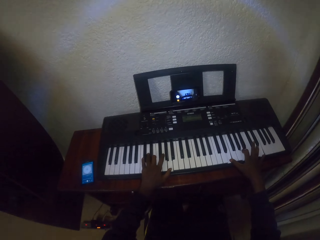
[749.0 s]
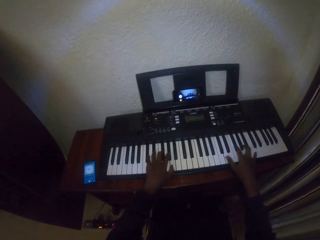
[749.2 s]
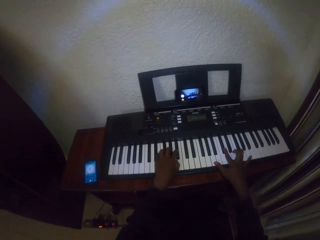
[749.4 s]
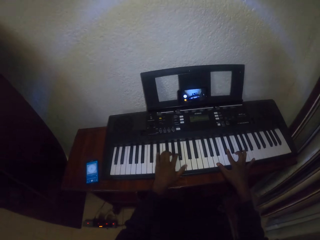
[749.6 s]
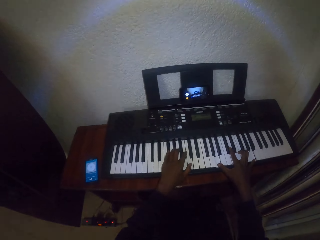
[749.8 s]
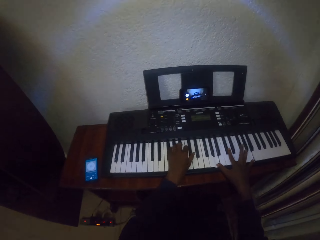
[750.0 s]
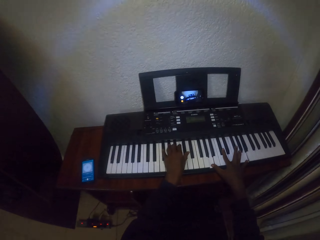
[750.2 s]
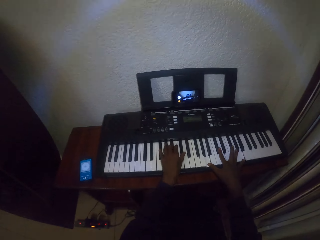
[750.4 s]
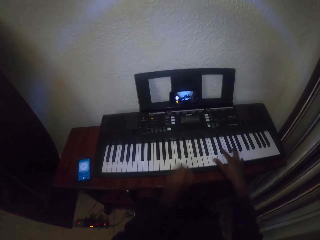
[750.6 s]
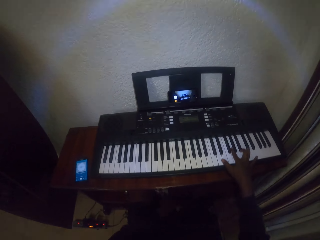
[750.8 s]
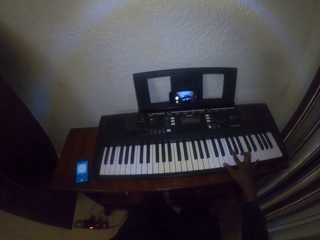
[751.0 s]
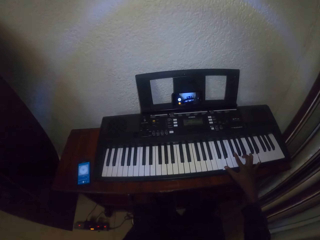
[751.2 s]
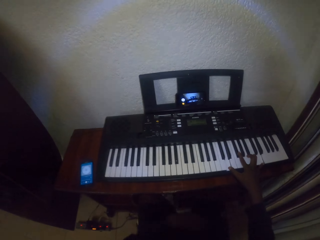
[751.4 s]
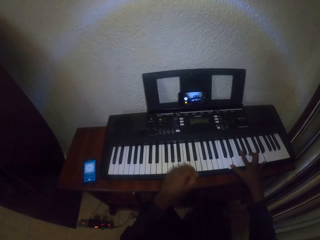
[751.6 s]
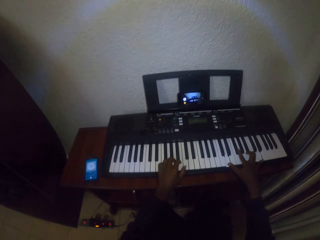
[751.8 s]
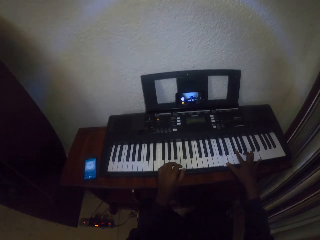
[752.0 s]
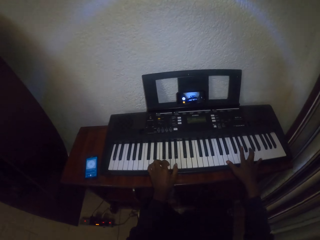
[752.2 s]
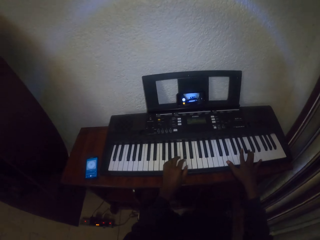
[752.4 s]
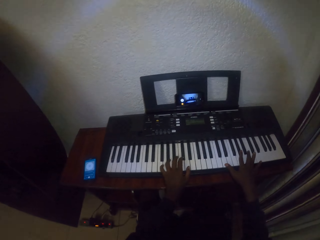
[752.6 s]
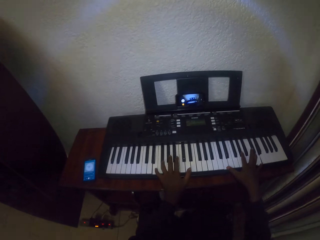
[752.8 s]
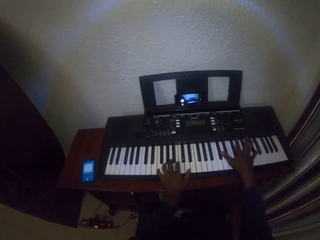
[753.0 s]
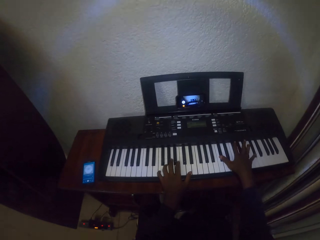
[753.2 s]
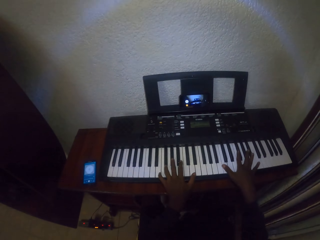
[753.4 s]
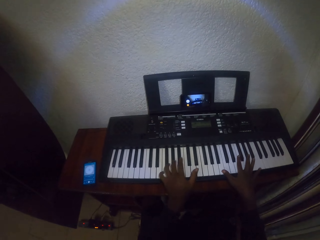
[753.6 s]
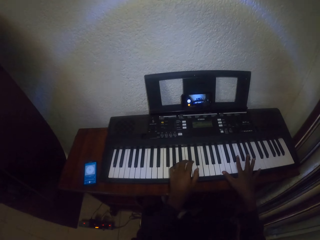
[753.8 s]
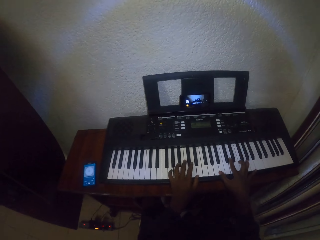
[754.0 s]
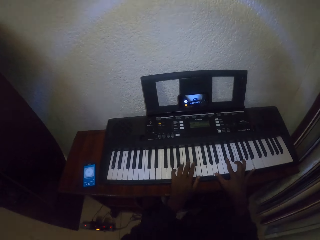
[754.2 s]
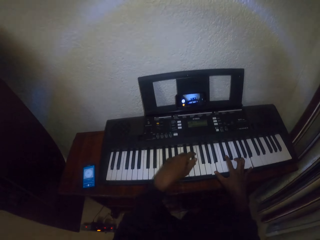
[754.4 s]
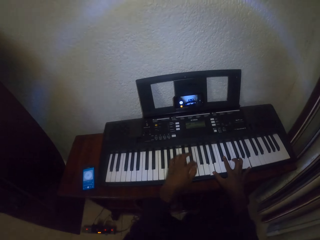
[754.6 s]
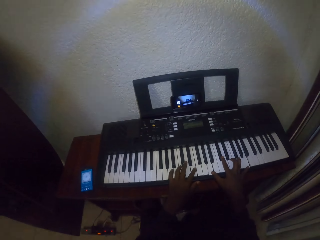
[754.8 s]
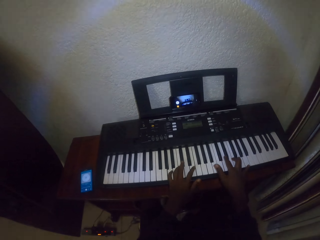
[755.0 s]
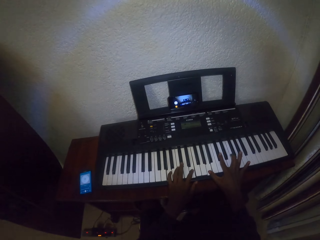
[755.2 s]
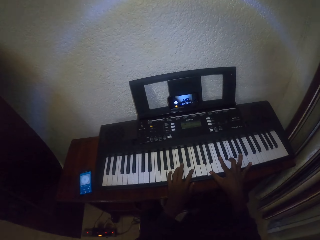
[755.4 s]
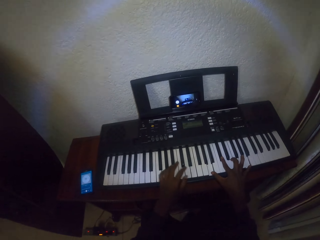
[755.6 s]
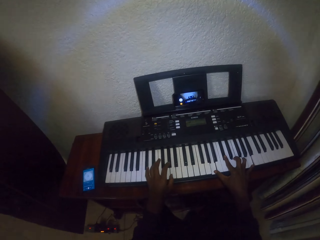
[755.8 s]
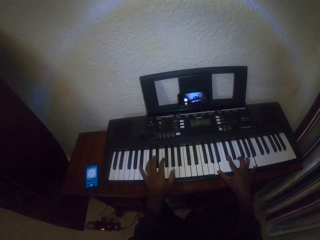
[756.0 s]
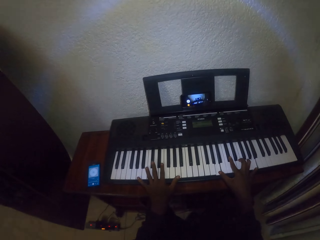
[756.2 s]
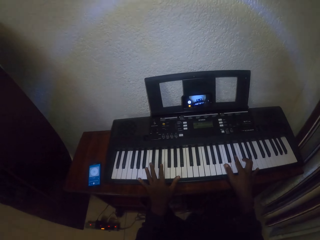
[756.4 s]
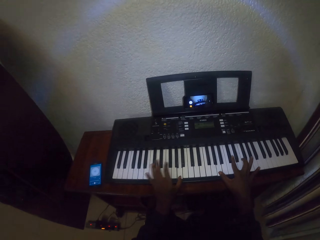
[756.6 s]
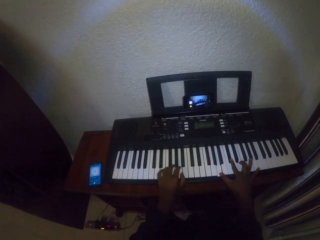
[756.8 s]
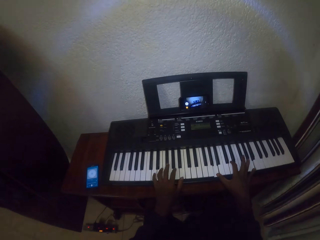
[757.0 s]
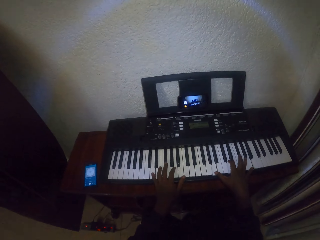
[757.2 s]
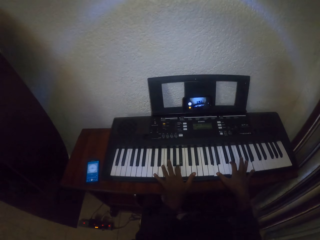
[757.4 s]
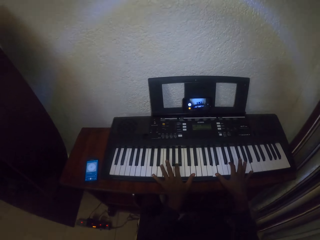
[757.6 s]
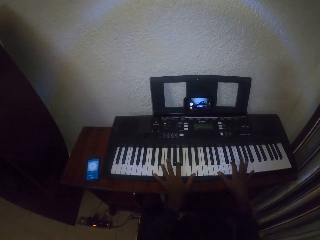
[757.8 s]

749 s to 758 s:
The camera wearer touches the leg. They play the piano.

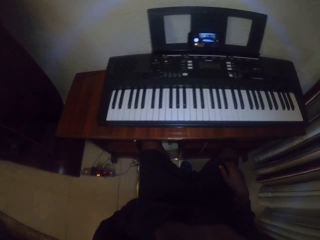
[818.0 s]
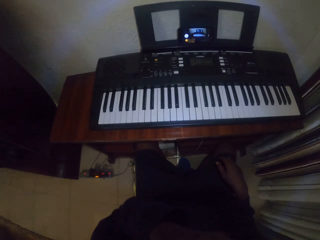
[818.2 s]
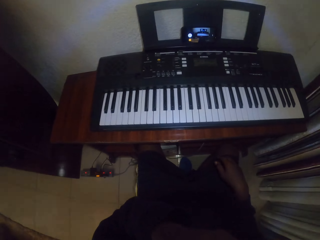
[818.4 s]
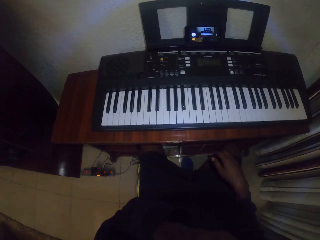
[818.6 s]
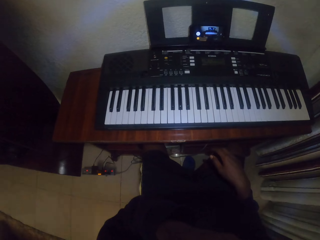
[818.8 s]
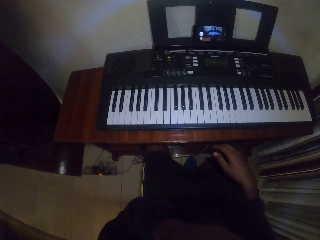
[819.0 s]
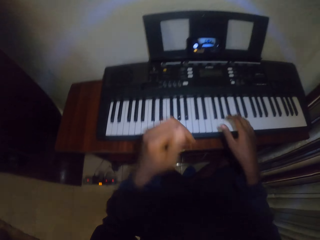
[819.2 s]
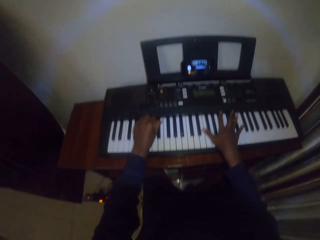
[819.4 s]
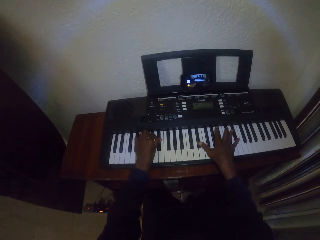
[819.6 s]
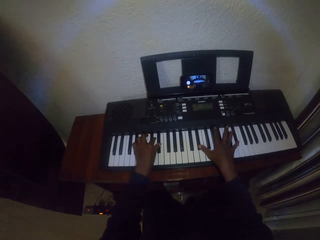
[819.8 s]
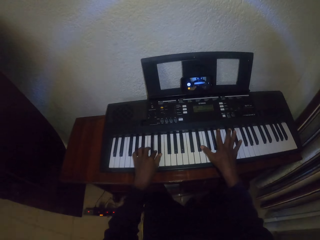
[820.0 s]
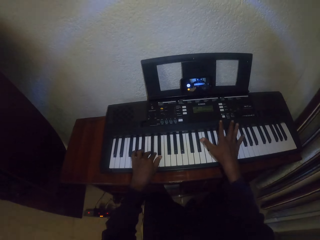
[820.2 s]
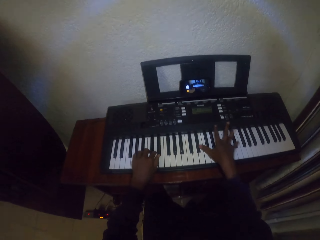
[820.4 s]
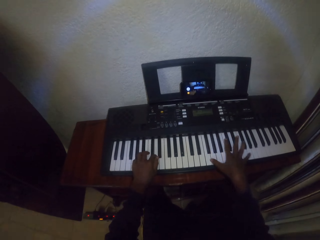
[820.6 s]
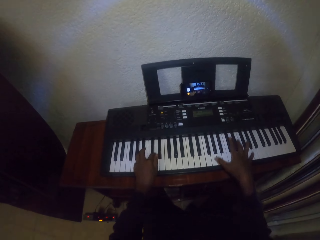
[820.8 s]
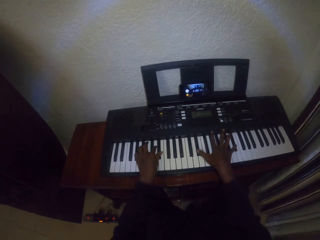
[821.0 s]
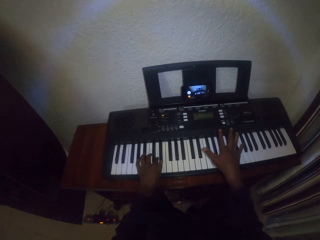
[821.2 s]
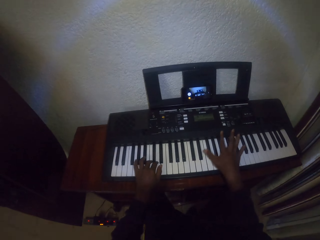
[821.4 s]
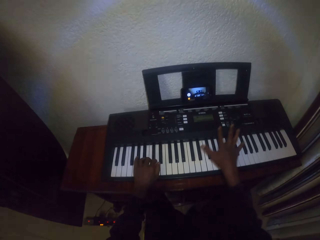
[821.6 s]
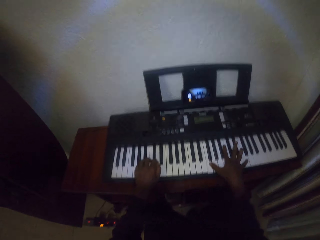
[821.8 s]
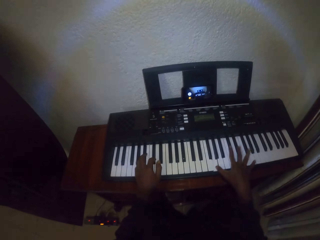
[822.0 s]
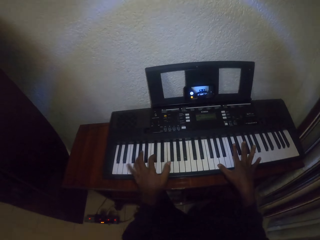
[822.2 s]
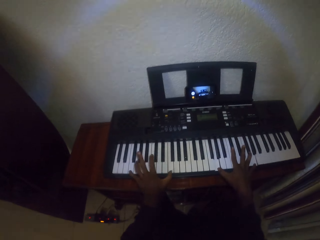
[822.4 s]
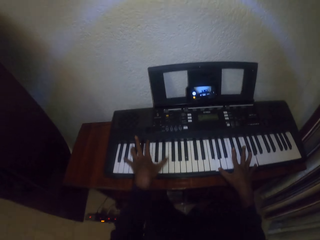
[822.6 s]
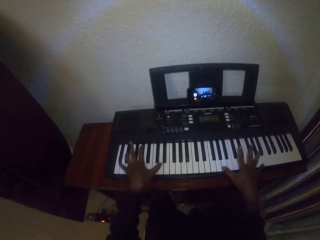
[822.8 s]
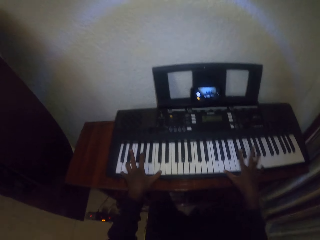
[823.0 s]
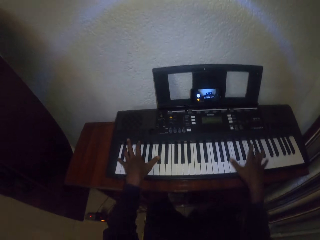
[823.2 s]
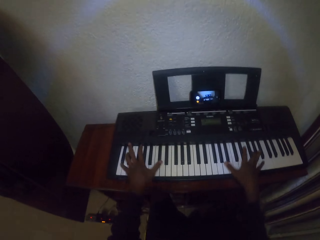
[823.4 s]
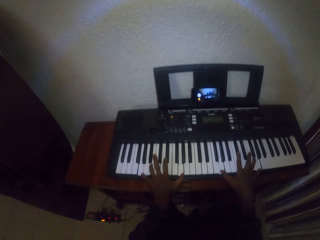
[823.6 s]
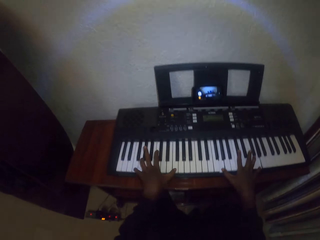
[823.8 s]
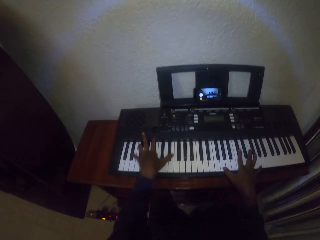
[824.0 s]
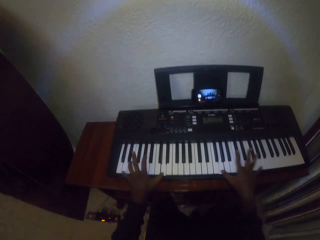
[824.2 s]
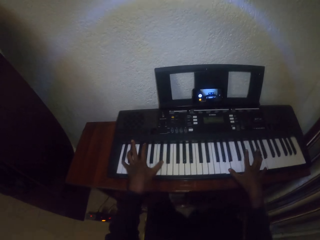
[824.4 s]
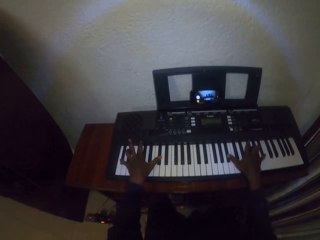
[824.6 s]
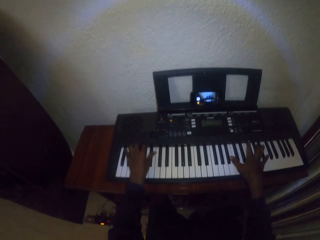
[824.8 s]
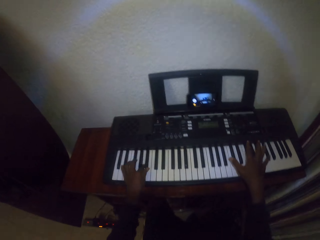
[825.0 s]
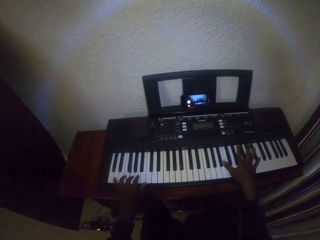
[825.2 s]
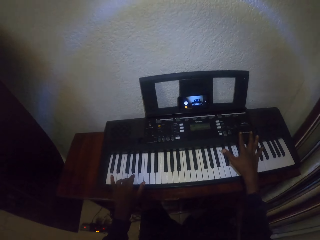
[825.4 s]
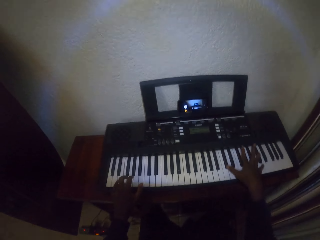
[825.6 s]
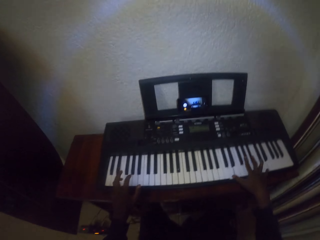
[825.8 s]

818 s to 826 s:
The camera wearer plays a keyboard.

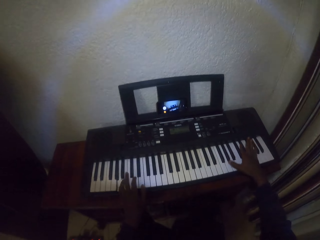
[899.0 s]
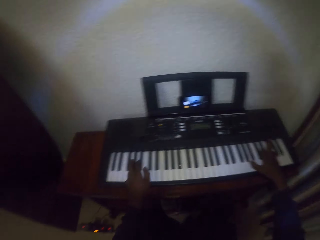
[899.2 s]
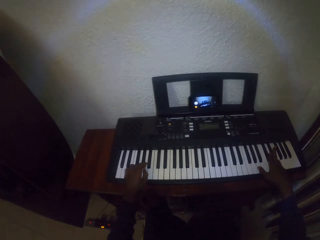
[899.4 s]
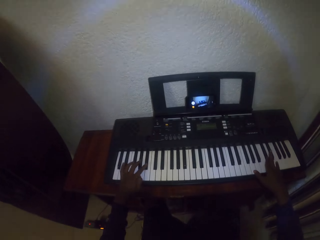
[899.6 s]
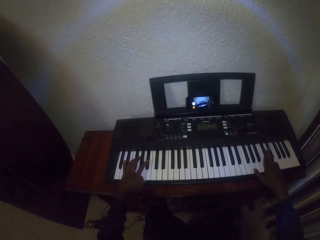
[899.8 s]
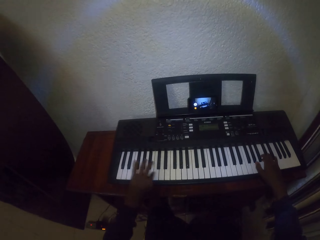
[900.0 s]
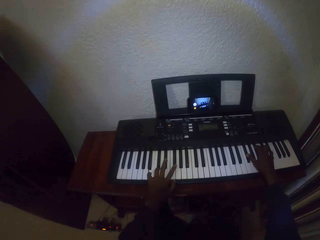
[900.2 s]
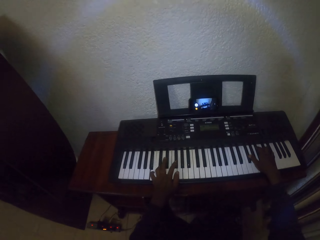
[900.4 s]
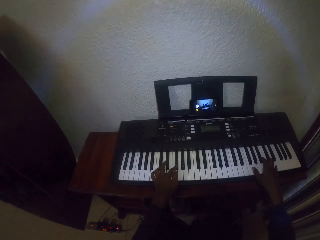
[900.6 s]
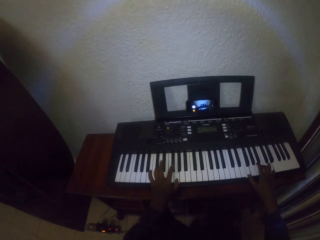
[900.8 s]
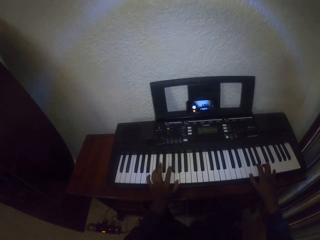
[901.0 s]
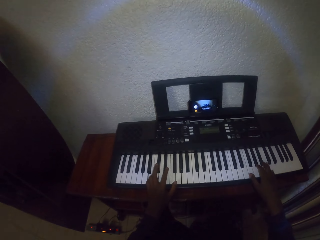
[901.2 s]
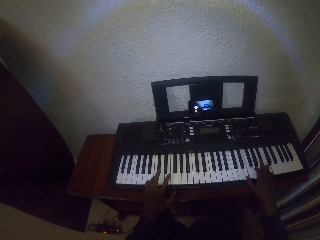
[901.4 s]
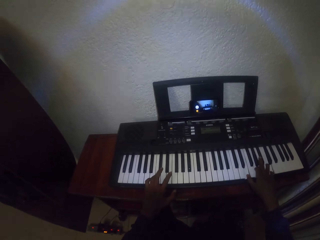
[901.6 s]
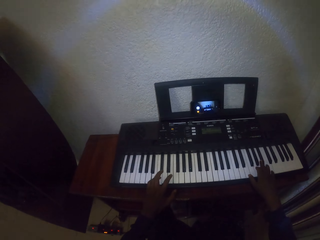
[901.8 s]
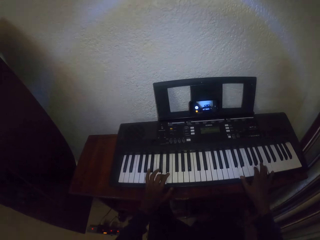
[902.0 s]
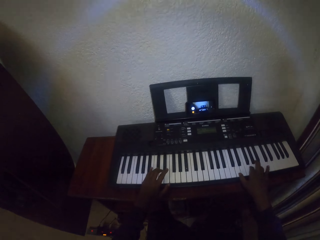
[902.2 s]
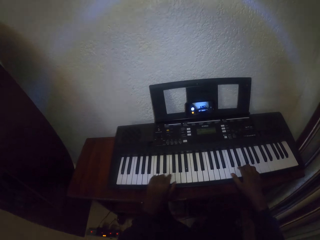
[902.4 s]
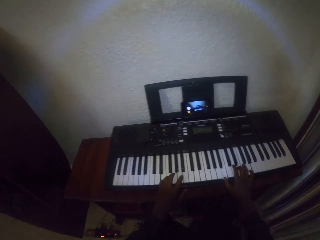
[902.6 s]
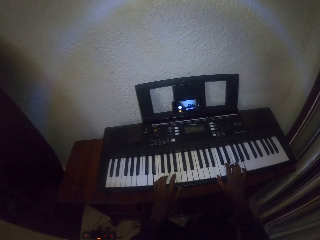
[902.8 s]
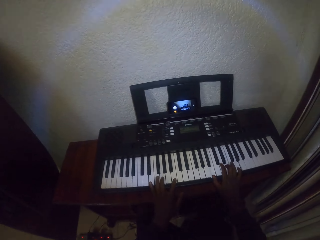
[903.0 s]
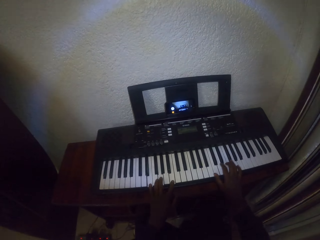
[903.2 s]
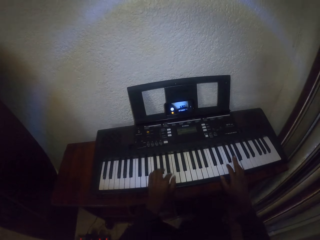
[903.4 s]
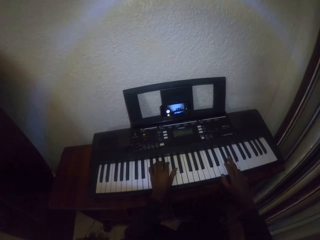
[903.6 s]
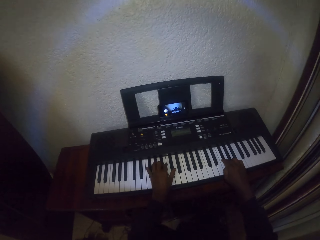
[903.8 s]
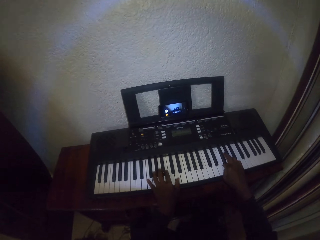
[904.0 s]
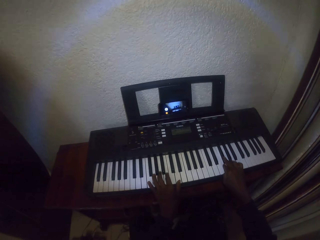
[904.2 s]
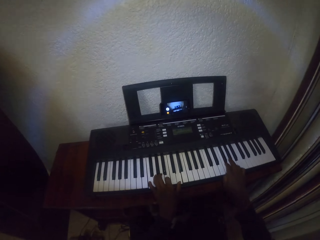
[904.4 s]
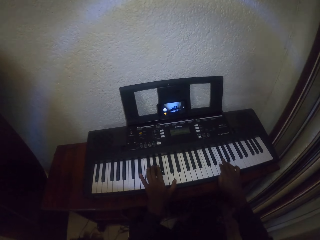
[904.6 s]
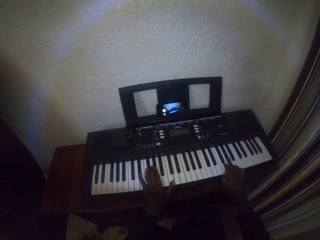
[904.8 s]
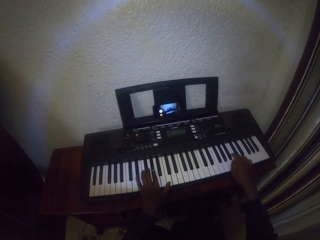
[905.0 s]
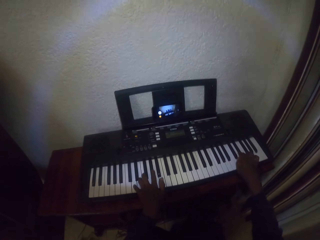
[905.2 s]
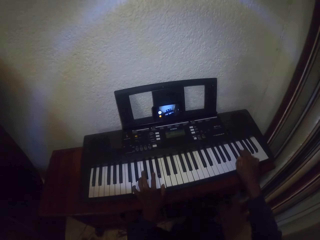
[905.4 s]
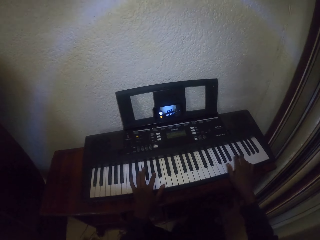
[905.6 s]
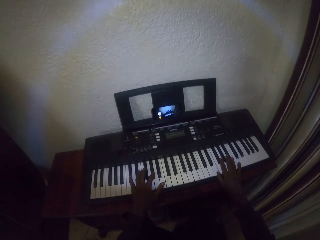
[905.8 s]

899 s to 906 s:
The camera wearer plays the piano.
